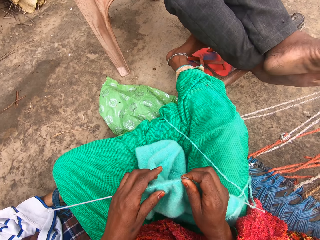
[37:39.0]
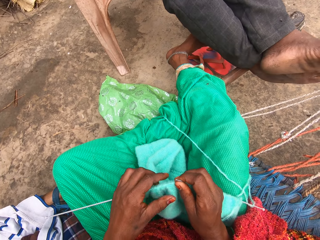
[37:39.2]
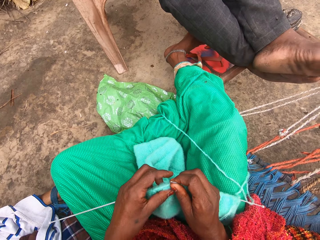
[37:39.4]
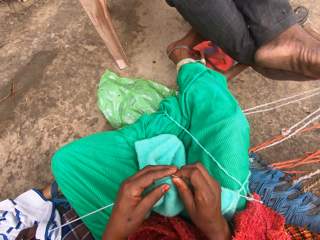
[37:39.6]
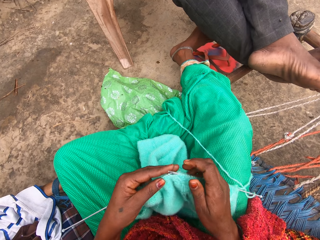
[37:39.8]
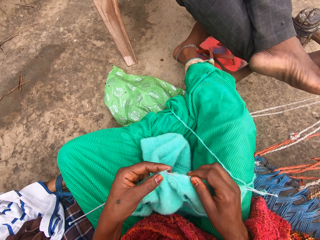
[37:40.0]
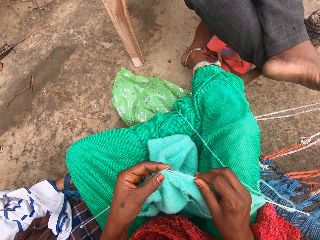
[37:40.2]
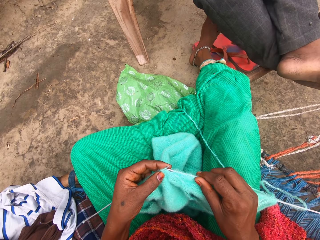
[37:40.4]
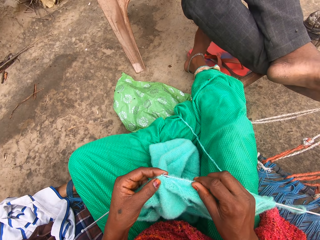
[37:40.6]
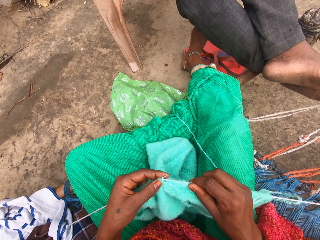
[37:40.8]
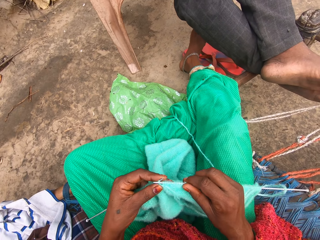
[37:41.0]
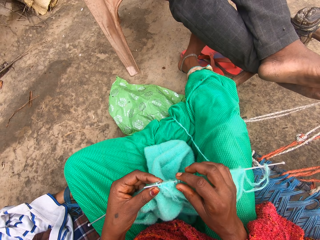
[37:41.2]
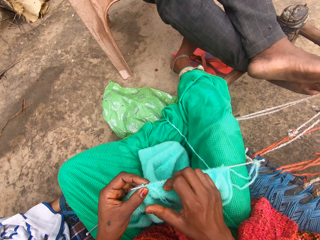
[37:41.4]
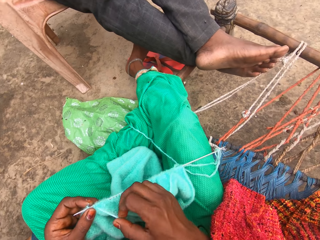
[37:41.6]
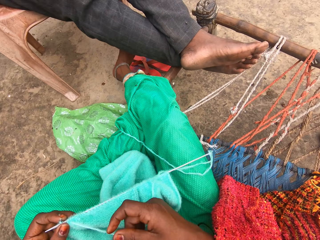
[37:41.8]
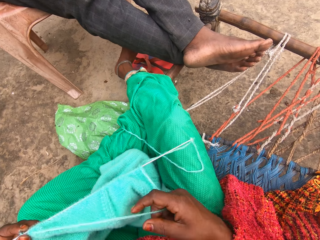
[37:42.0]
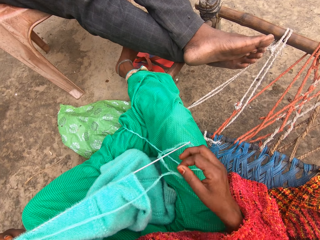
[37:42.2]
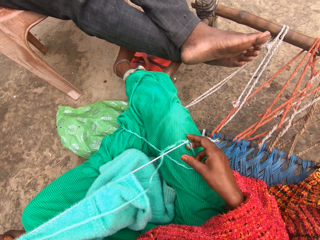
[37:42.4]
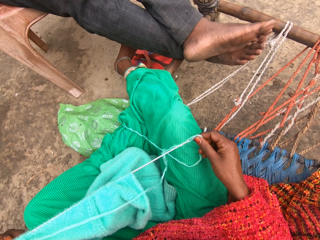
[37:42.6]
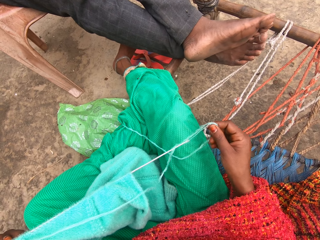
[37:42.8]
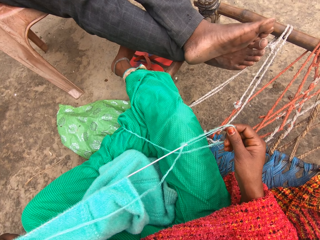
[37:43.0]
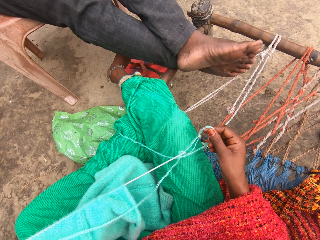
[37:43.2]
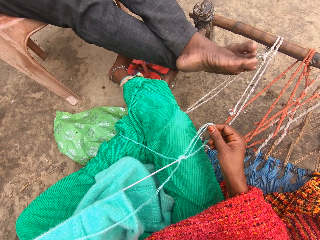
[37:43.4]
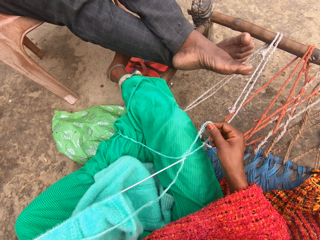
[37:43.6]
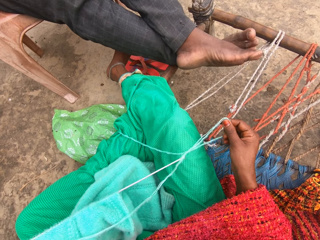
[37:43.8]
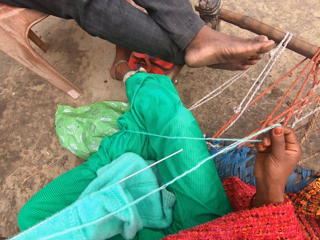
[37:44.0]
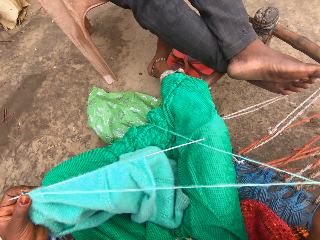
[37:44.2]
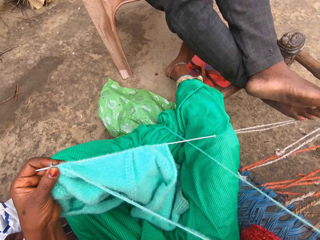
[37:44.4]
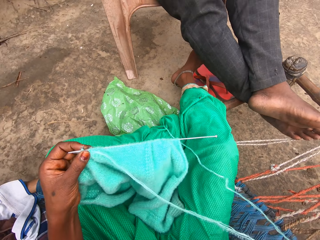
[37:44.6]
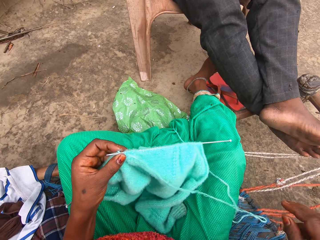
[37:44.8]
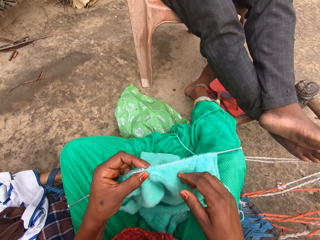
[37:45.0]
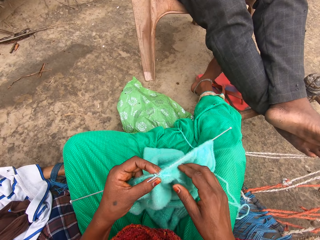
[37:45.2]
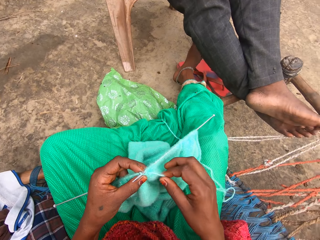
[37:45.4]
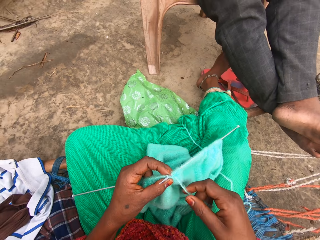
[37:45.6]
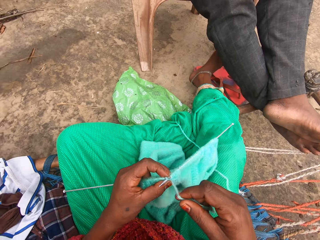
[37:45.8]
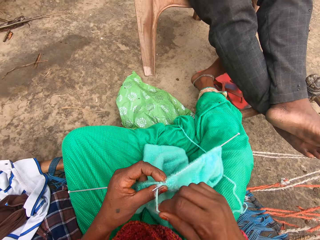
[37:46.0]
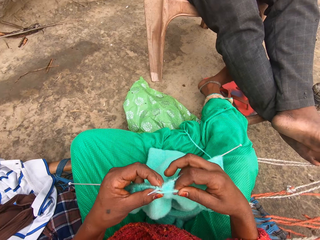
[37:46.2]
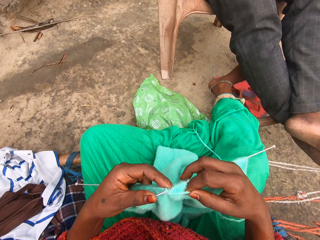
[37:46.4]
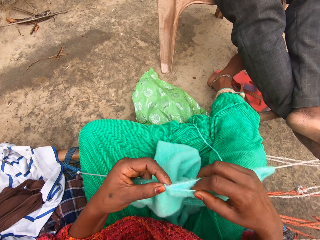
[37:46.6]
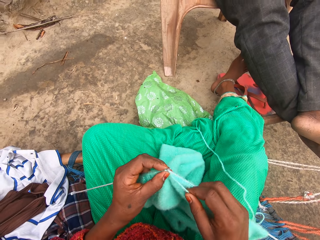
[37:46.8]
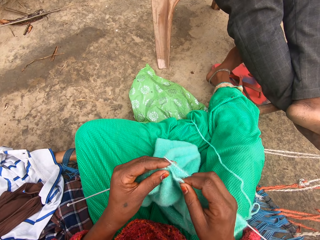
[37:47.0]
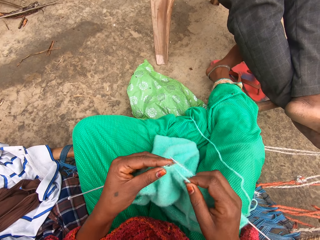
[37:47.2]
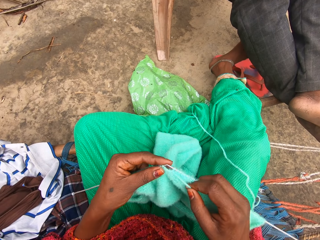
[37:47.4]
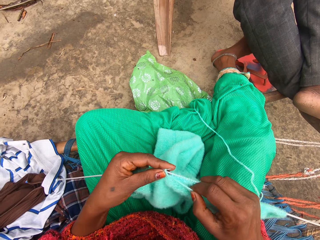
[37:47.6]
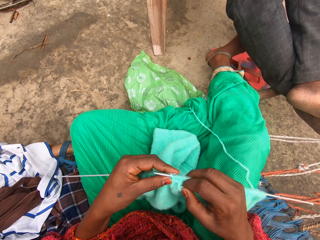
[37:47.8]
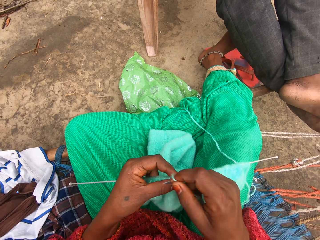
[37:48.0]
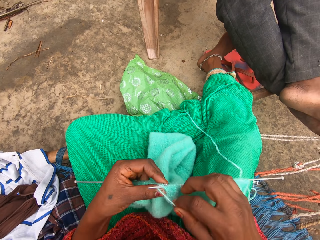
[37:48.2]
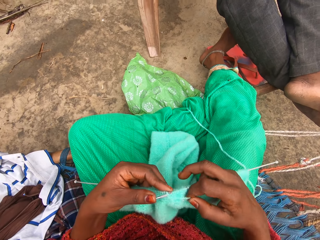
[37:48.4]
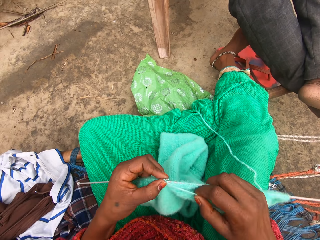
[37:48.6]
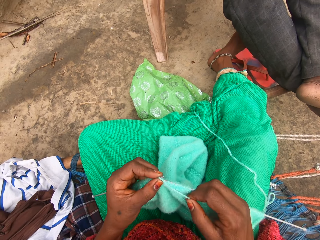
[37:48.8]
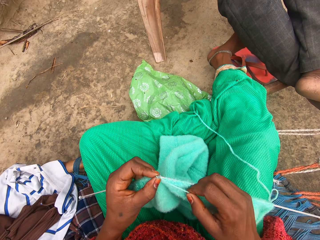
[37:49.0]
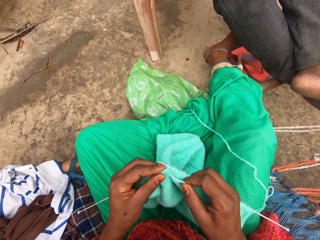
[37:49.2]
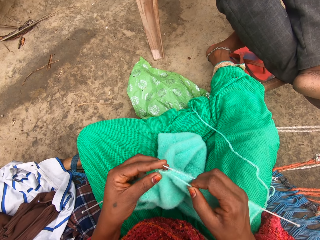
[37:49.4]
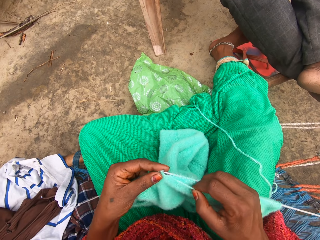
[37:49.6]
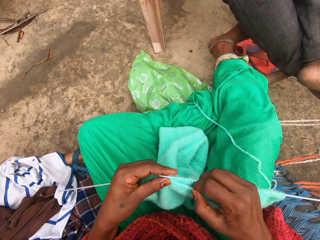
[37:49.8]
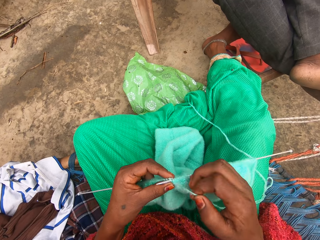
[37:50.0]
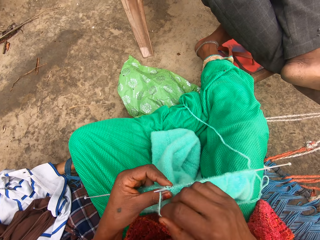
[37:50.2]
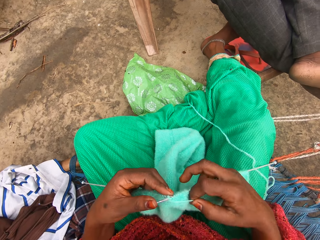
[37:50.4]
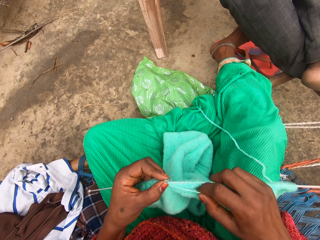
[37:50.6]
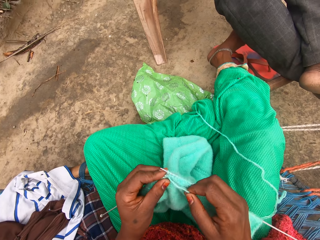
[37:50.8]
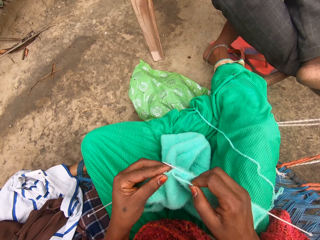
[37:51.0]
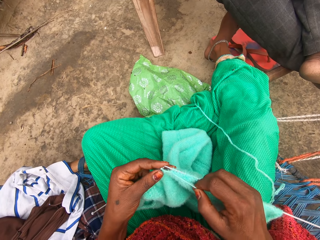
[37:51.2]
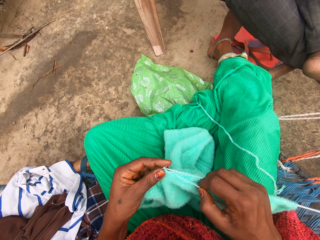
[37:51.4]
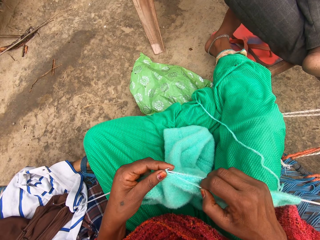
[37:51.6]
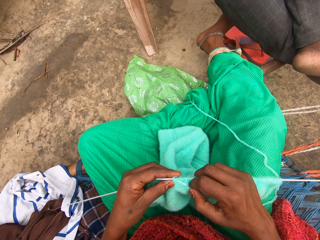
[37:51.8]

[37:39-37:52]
The camera wearer knits with the yarn and knitting pins. She adjusts the yarn with her right hand. She pulls the thread with a hand. She knits with the yarn and knitting pins.

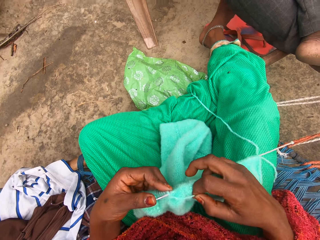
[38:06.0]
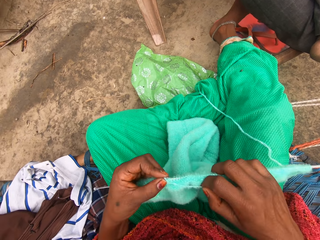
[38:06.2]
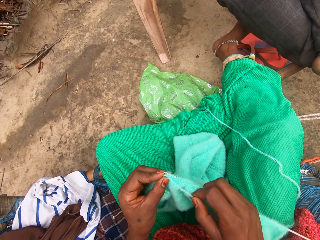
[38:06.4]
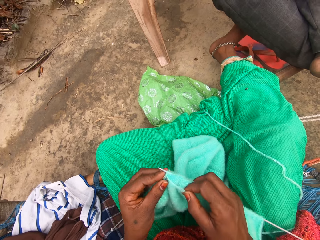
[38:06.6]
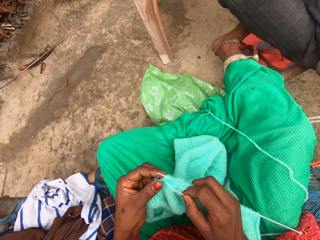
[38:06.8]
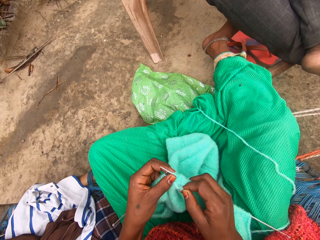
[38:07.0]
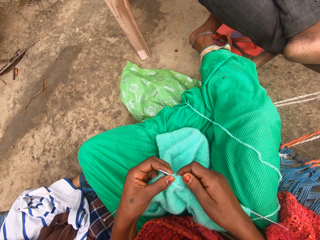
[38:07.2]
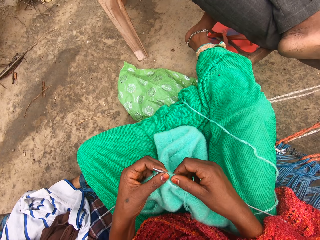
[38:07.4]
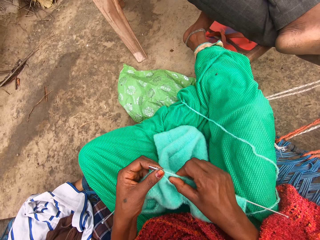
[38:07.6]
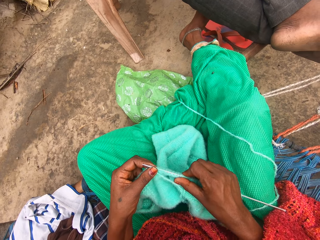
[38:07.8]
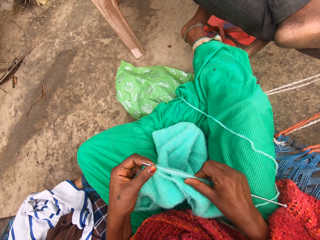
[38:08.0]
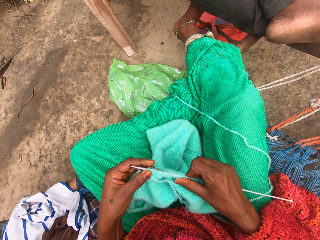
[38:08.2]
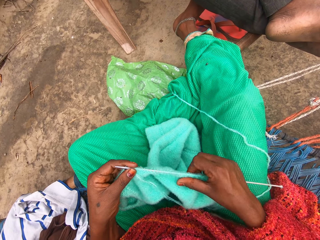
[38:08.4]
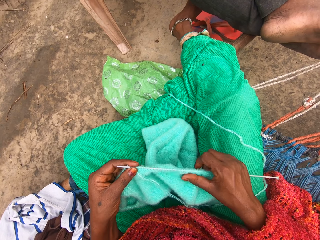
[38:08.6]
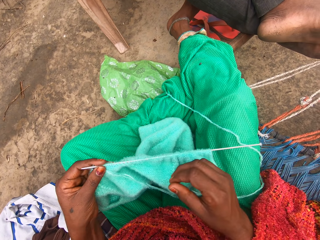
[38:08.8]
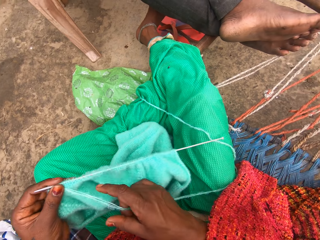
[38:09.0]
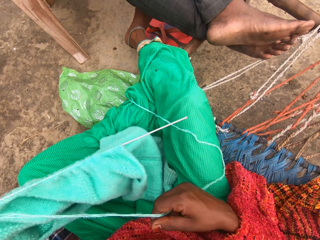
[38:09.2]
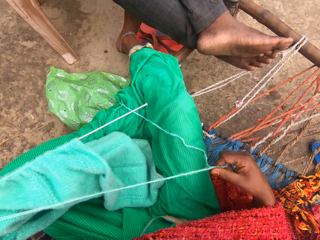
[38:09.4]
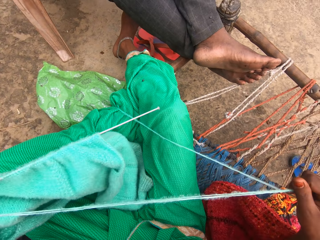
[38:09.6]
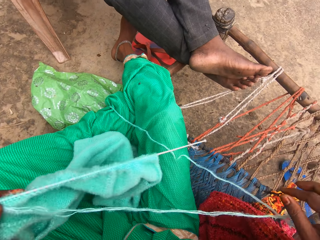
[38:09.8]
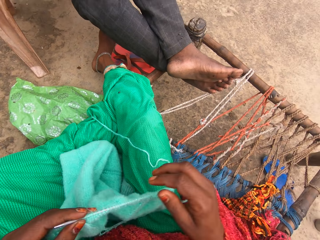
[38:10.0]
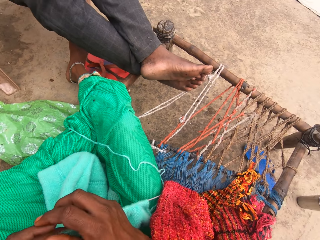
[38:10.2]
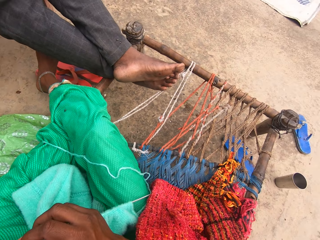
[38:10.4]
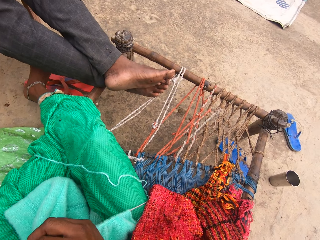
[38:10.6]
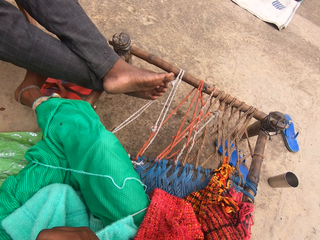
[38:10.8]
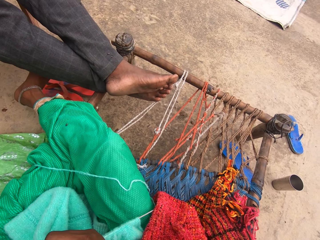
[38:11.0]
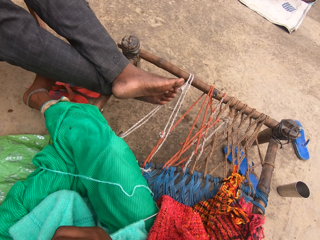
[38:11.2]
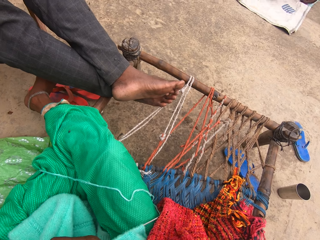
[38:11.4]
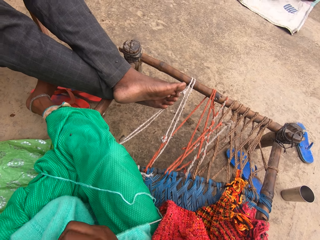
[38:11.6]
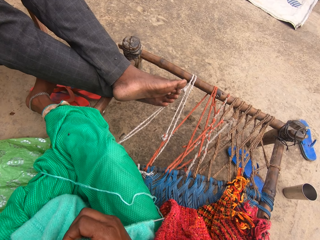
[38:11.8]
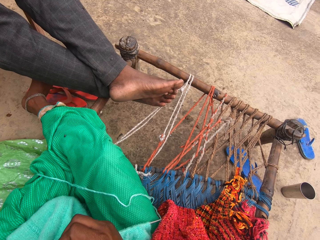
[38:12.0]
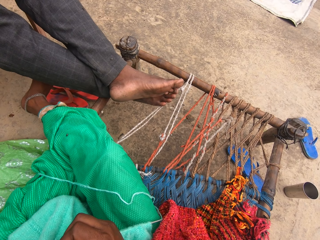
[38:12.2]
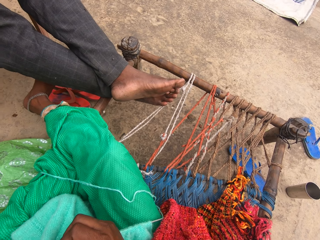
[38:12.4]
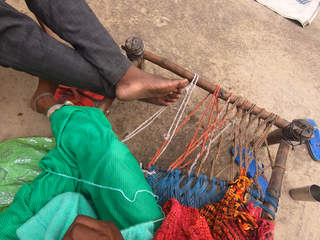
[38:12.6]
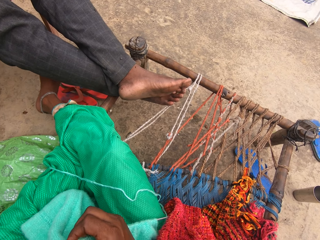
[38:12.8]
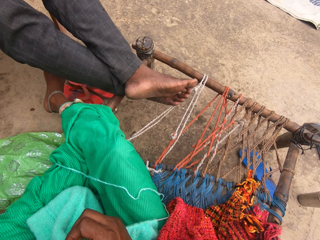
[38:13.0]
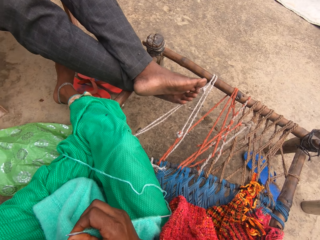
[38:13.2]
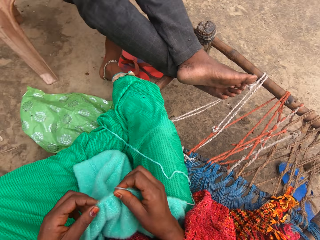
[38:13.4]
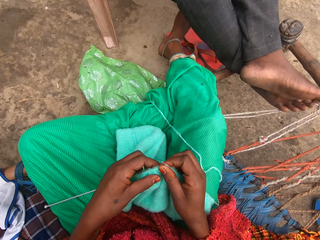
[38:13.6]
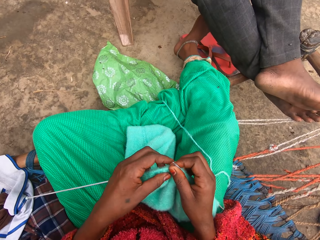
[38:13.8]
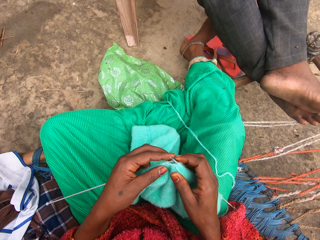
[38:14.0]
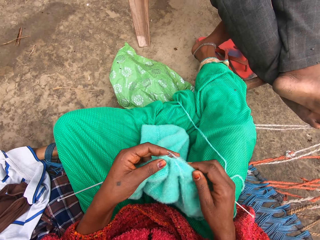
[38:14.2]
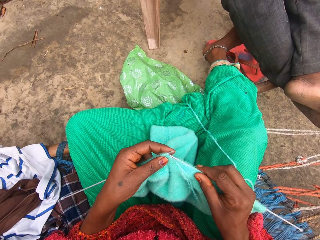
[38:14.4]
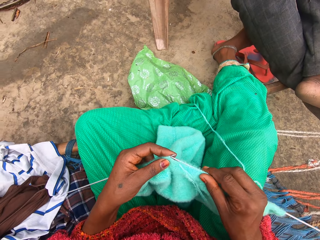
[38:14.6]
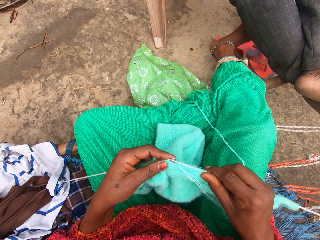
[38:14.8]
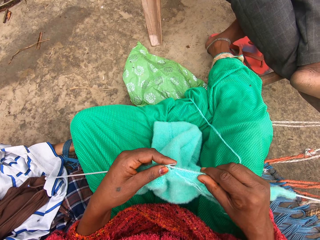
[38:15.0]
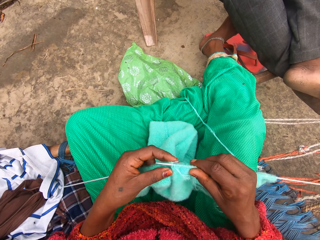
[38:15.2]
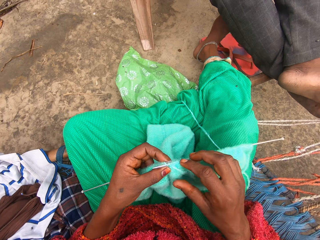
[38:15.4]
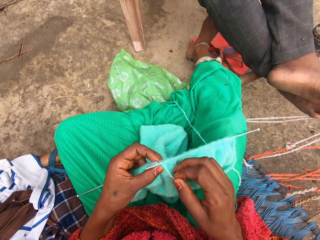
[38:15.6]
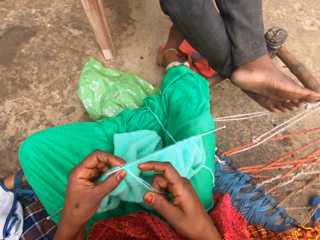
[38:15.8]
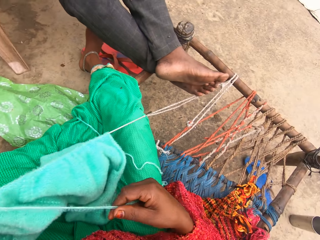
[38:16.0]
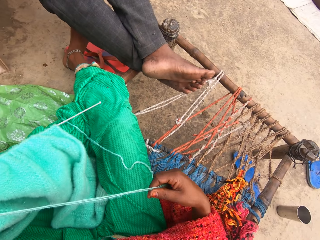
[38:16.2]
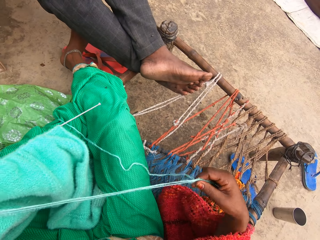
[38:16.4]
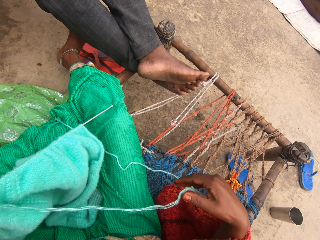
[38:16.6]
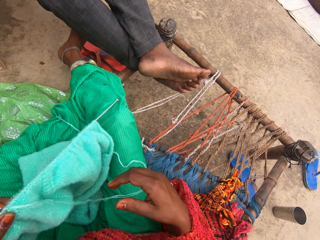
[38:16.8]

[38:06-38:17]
The camera wearer adjusts the knit on the knitting pin in her right hand. She moves the fabric on the crochet hook. She adjusts the yarn with her right hand. She pulls the thread with a hand. She knits with the yarn and knitting pins. She knits the fabric. She adjusts the yarn with her right hand.
